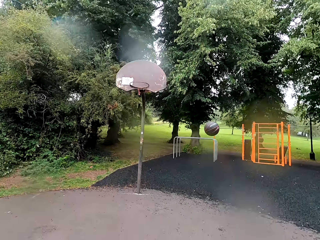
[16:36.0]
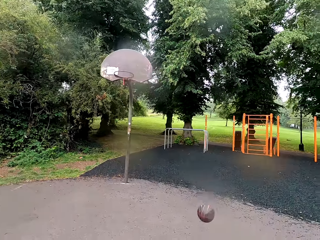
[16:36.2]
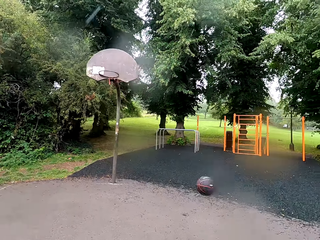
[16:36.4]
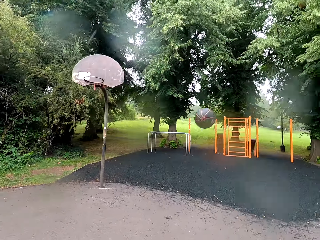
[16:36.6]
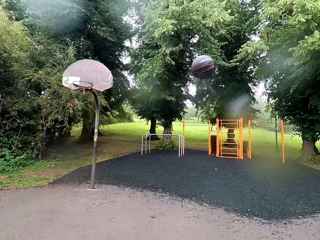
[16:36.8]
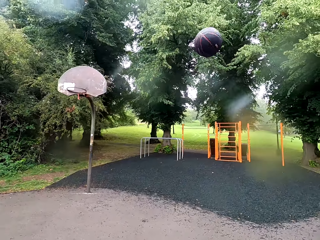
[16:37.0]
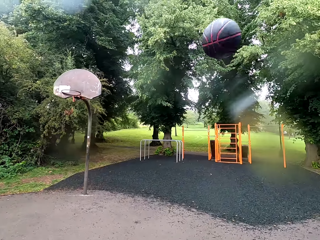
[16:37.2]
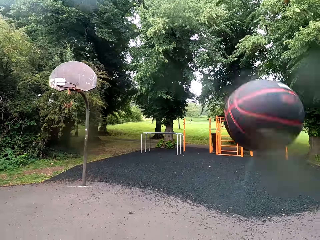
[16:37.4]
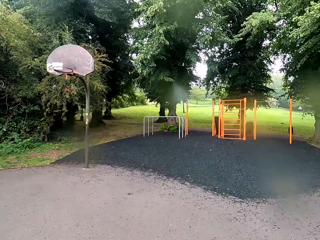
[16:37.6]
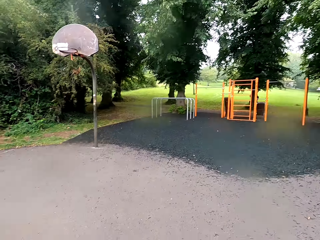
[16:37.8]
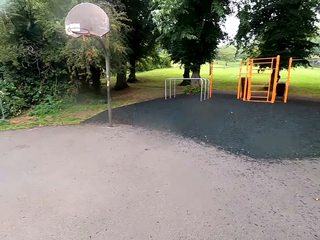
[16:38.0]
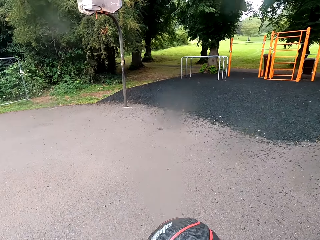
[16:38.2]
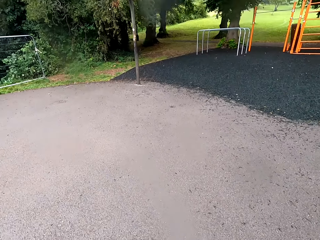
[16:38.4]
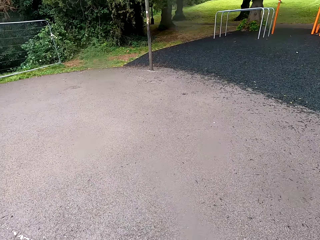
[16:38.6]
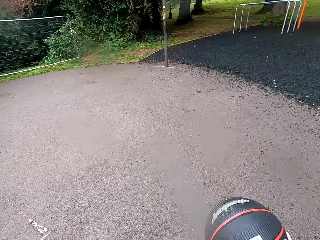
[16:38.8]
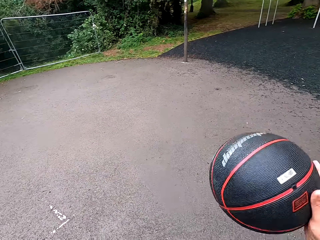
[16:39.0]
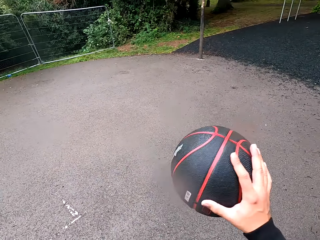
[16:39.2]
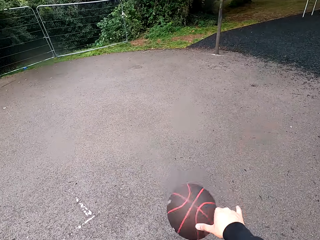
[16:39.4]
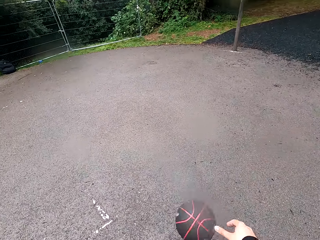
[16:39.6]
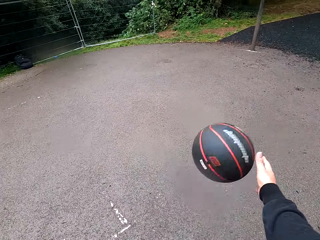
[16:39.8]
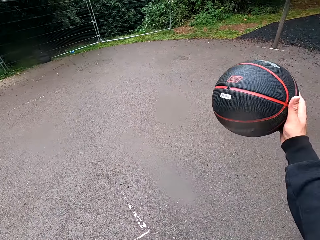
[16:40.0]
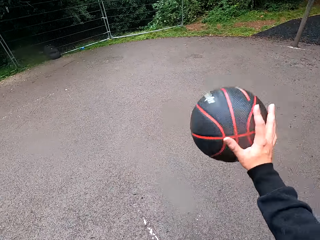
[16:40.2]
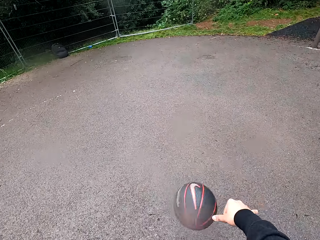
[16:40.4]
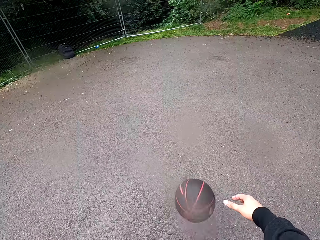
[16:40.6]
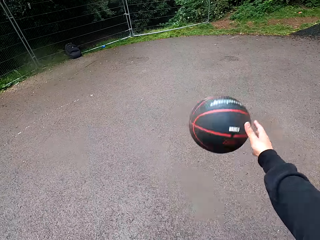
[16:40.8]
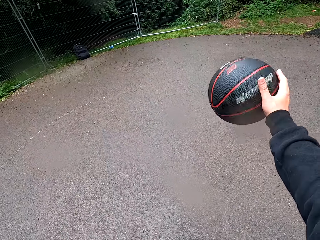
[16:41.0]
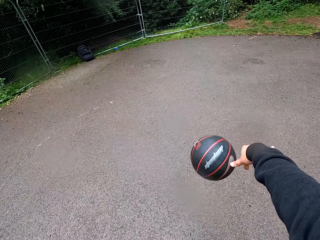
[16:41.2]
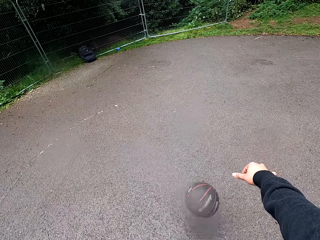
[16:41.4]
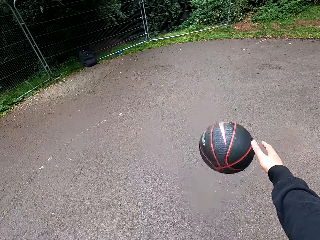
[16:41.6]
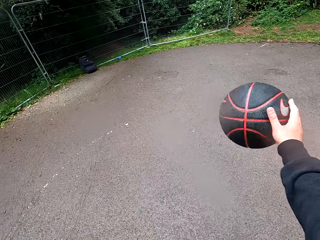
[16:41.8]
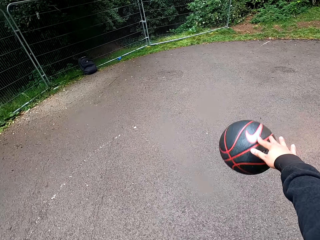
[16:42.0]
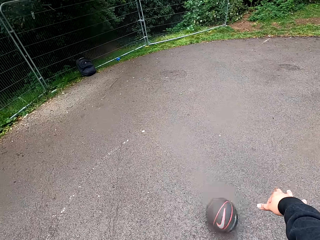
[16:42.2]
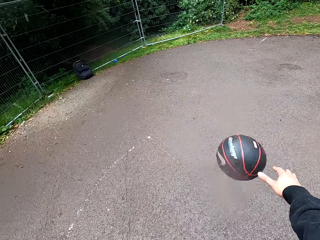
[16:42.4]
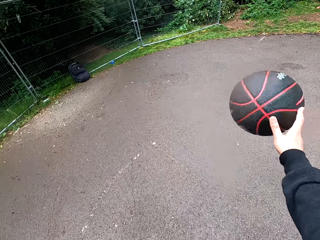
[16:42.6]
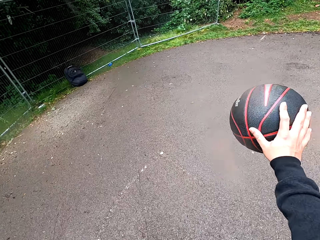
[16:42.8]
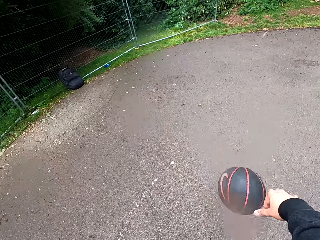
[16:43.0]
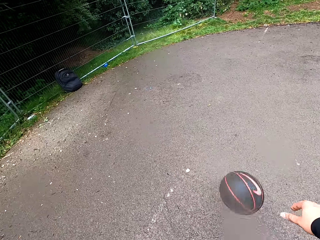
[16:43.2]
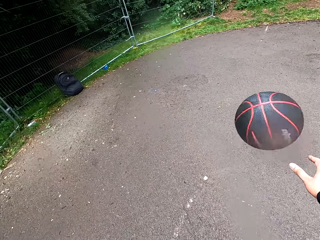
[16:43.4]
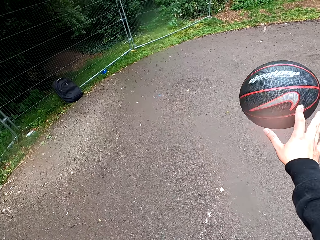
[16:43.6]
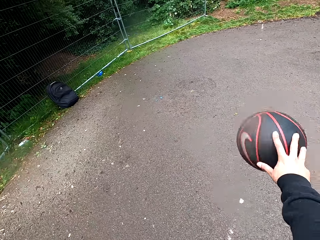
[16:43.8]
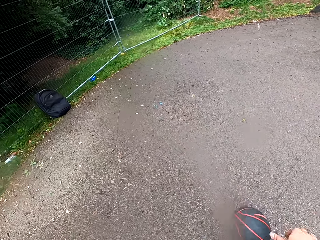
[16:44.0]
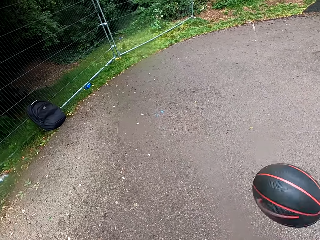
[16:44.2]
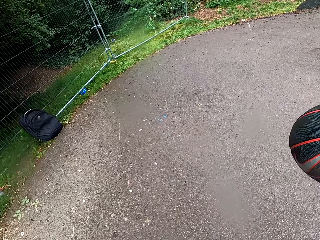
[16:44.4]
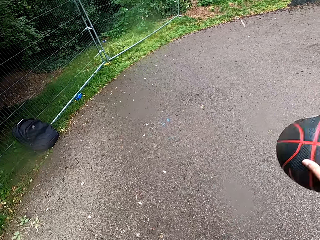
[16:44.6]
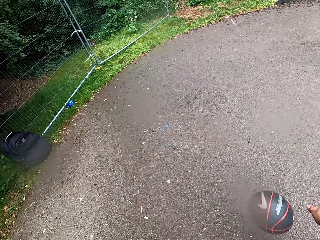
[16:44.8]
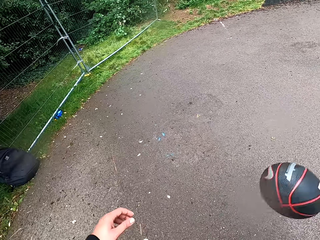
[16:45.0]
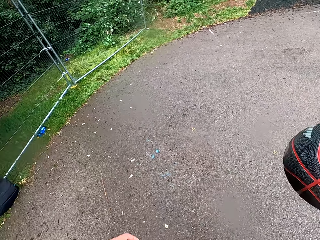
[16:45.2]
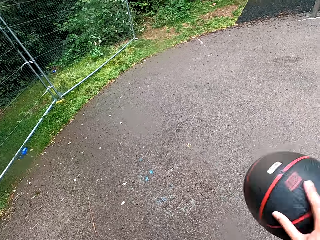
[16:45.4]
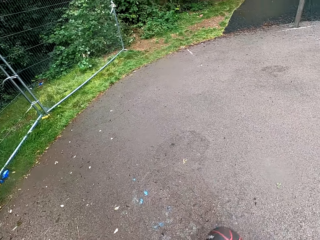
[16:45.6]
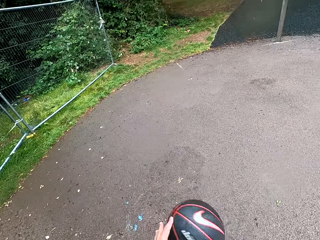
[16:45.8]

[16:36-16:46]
The camera wearer plays basketball. They hold the ball. They play basketball.

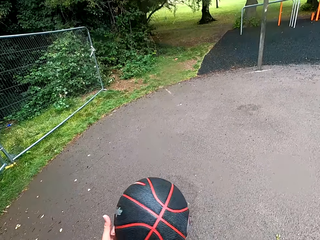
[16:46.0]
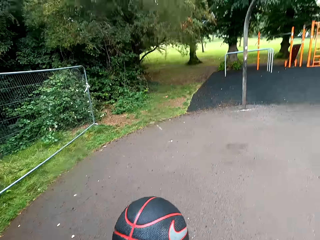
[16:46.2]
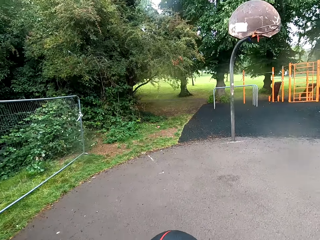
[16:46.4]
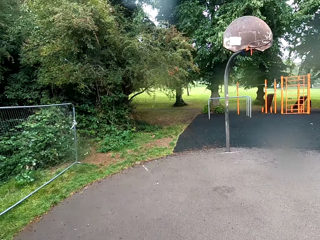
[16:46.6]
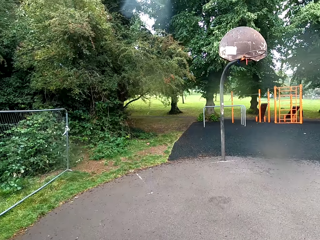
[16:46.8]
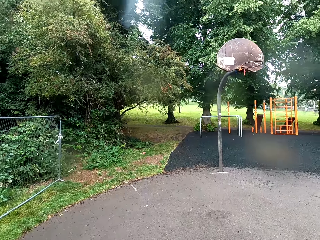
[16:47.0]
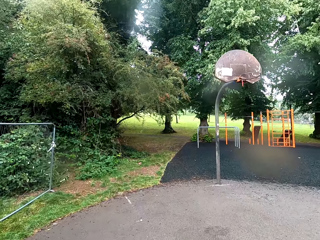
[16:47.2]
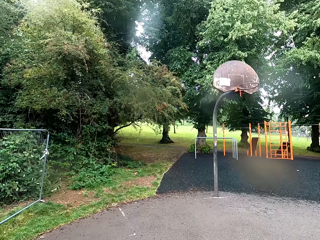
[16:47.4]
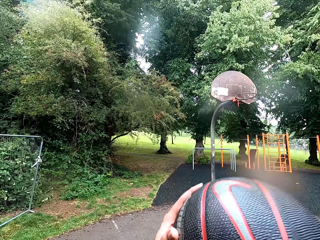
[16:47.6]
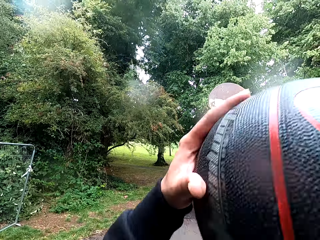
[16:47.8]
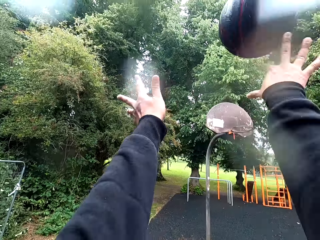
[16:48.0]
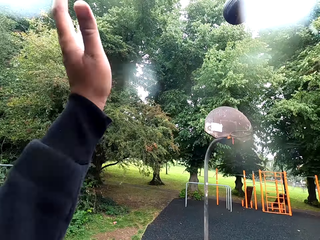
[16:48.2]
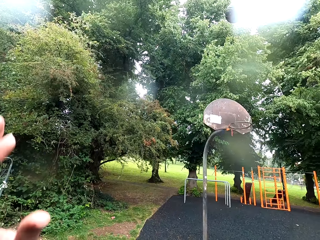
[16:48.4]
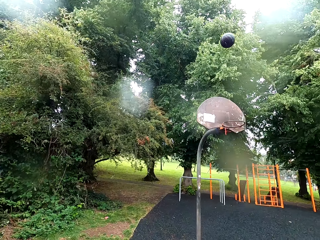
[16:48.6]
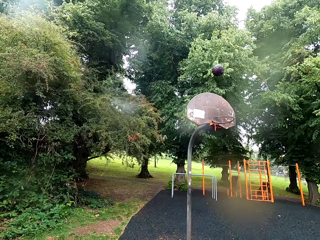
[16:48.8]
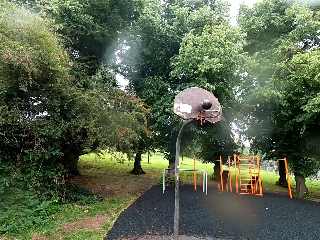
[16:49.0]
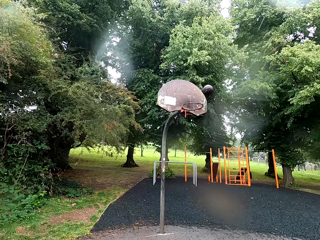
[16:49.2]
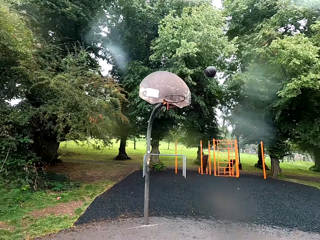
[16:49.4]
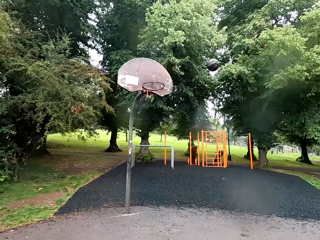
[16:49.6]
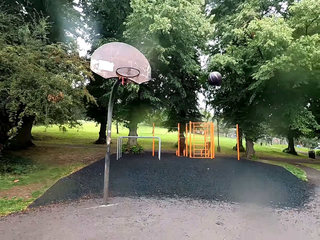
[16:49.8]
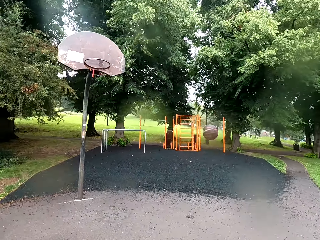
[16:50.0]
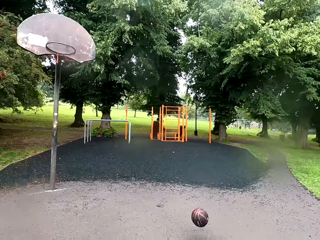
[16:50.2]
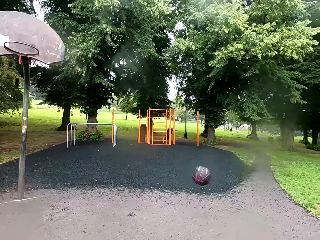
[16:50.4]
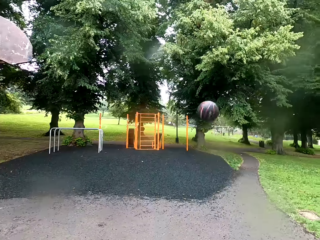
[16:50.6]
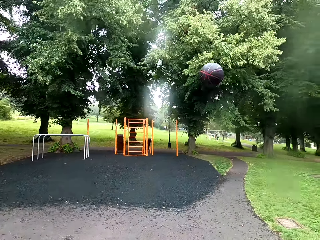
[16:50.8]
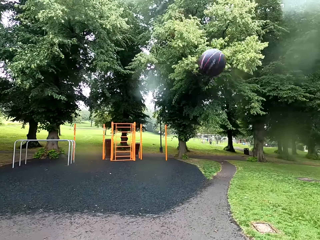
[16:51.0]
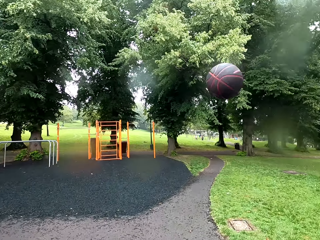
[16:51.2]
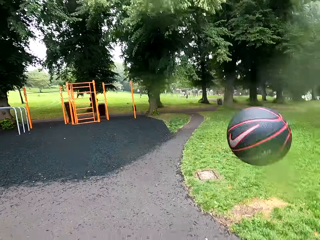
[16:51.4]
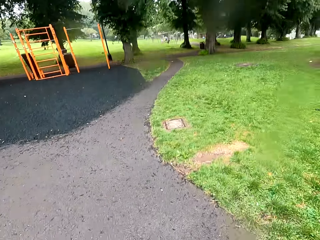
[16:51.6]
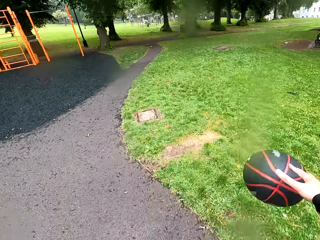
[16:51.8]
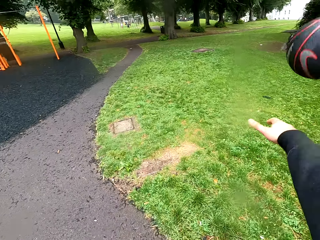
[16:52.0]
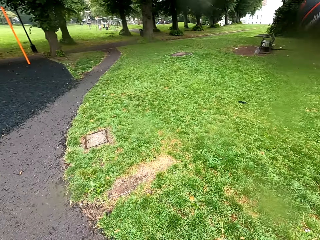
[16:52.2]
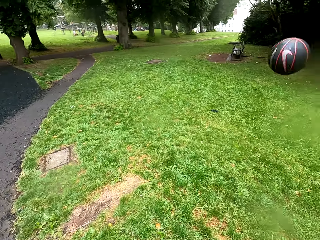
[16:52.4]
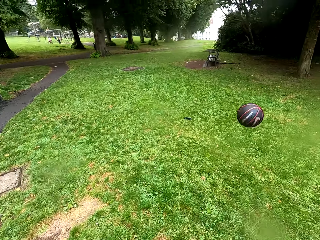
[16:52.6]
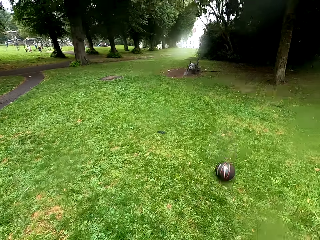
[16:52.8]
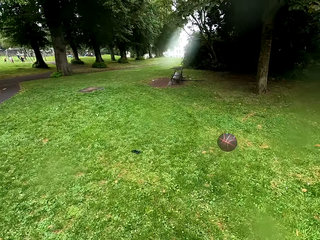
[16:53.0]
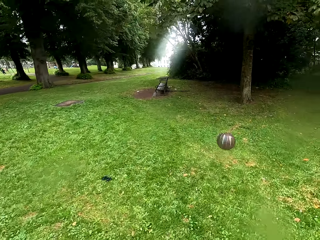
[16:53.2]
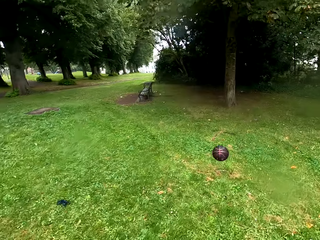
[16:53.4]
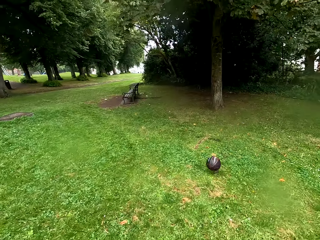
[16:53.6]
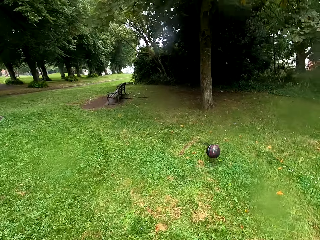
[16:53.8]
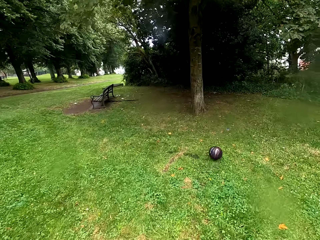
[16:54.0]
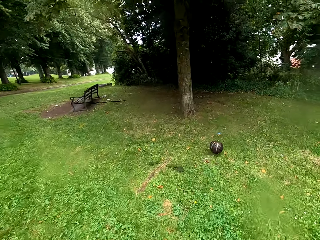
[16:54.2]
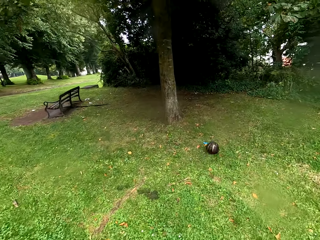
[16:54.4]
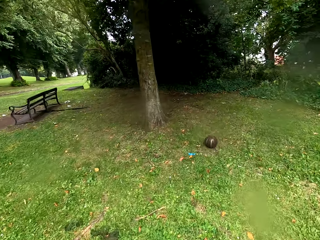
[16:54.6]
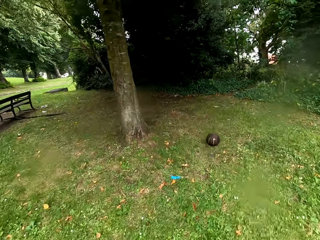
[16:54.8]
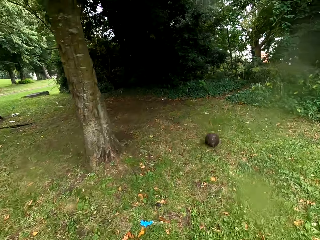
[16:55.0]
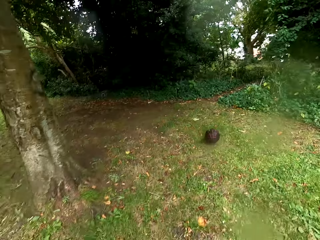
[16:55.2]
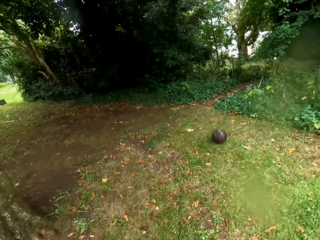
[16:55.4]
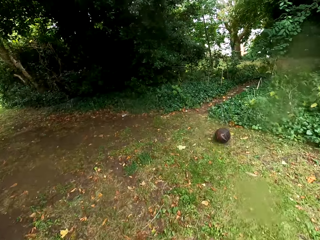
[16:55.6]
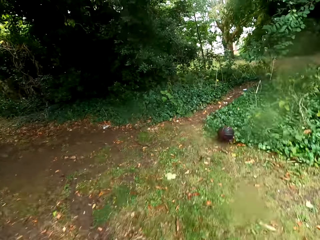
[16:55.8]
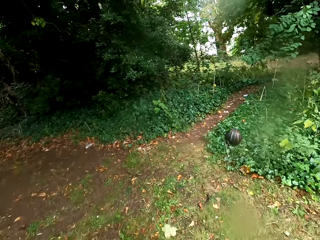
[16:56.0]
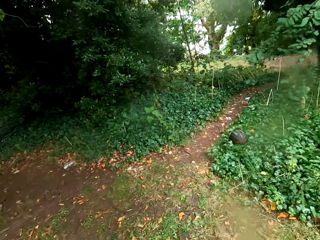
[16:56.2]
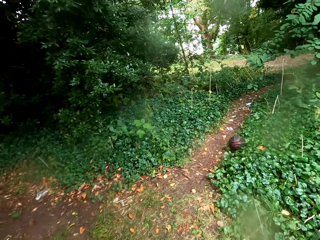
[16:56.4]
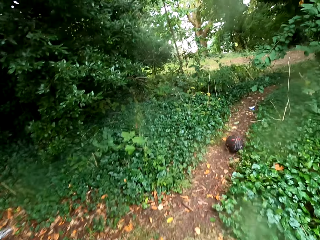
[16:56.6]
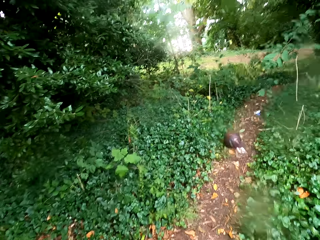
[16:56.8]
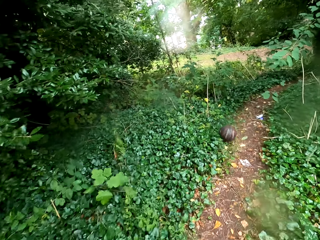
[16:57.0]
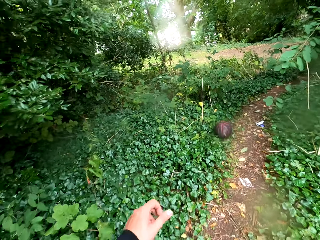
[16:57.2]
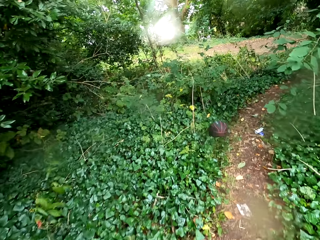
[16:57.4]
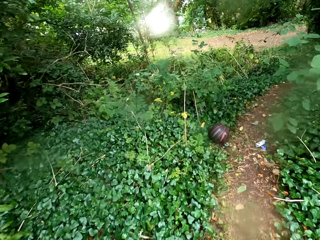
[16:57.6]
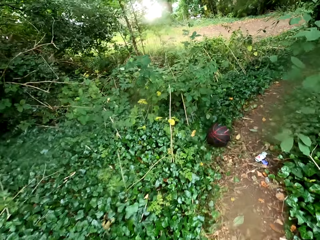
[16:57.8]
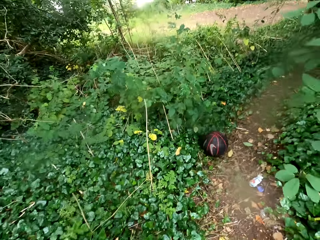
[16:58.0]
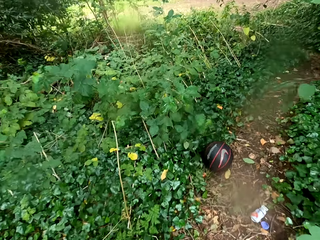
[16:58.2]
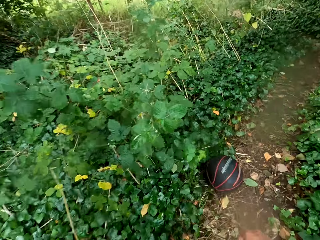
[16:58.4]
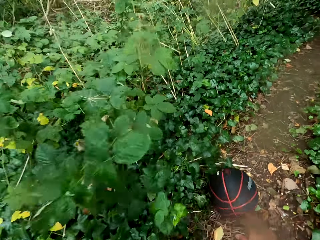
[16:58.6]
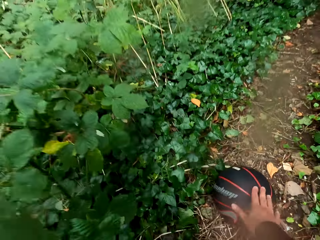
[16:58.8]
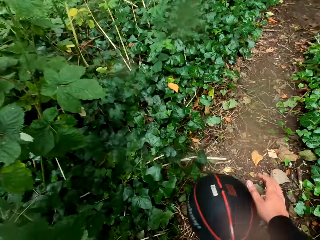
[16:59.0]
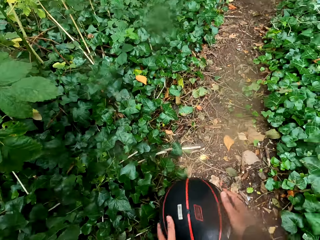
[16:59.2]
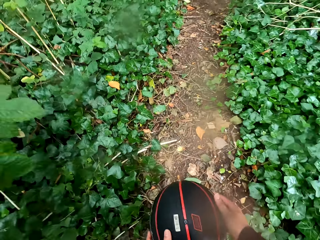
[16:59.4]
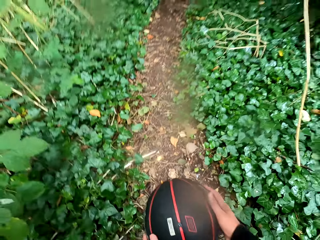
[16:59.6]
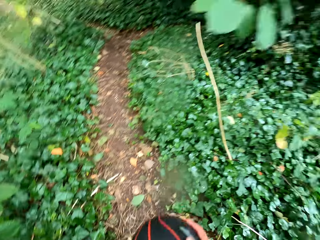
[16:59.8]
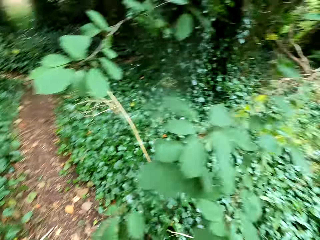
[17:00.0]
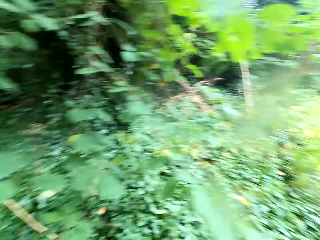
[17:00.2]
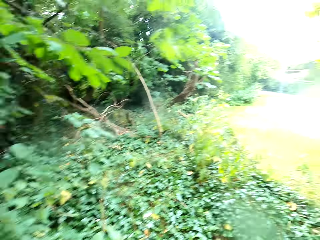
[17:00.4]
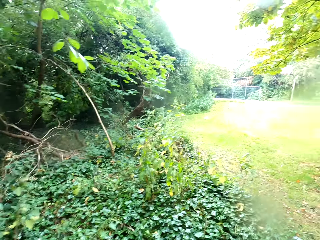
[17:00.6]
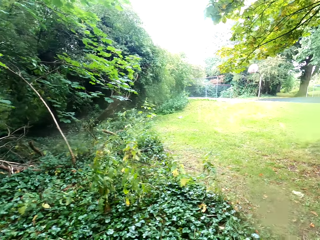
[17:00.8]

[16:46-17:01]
The camera wearer holds the ball. They throw the ball to the goal post. They play basketball. The ball runs out of the playground. They run for the basketball on the grass. They walk out of the goal post. They pick up the ball from the ground.
